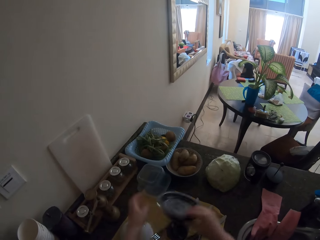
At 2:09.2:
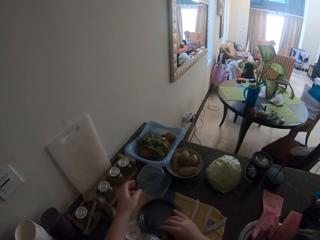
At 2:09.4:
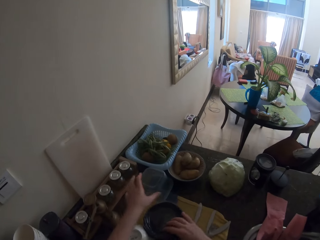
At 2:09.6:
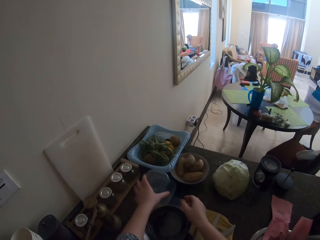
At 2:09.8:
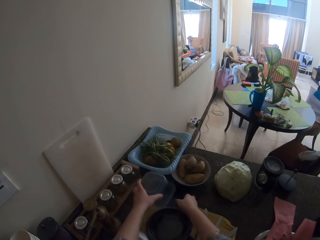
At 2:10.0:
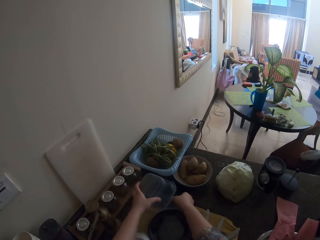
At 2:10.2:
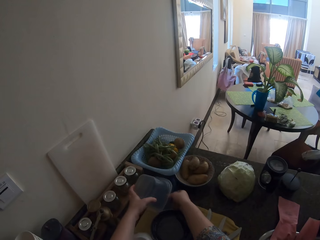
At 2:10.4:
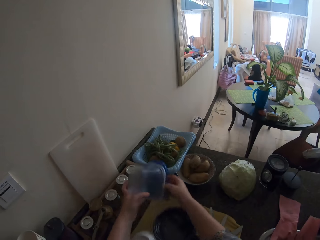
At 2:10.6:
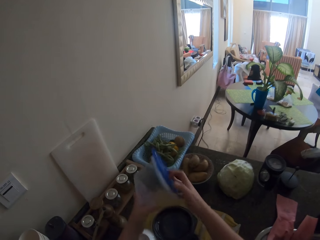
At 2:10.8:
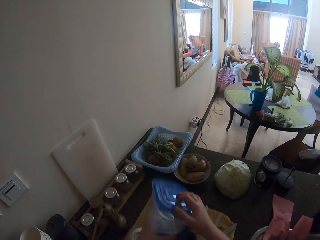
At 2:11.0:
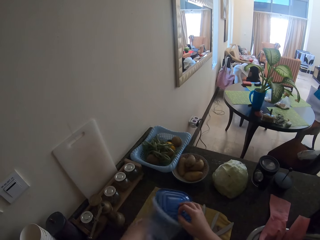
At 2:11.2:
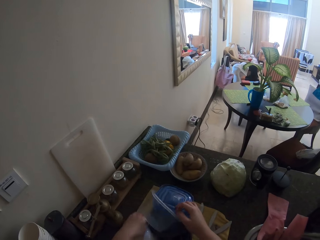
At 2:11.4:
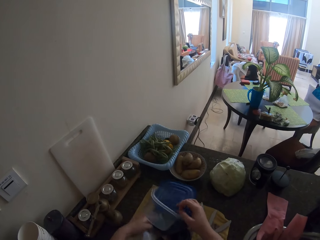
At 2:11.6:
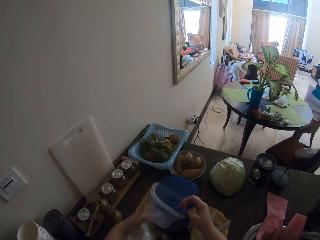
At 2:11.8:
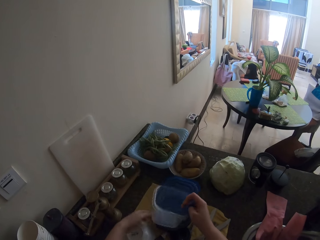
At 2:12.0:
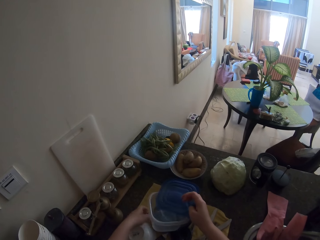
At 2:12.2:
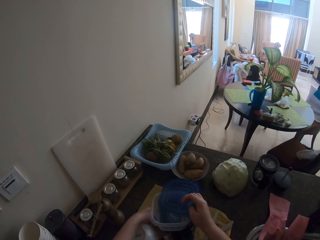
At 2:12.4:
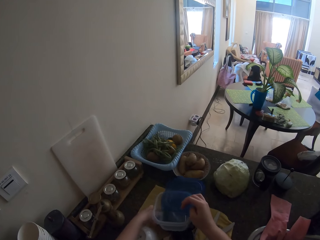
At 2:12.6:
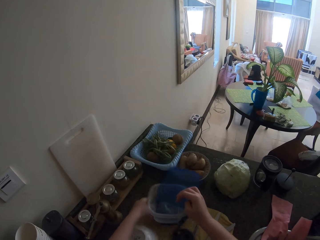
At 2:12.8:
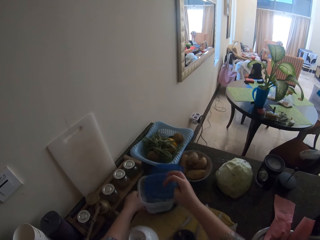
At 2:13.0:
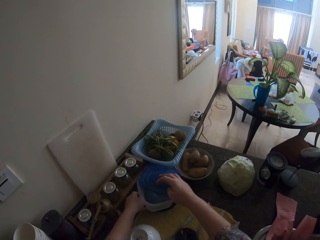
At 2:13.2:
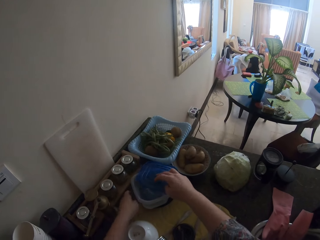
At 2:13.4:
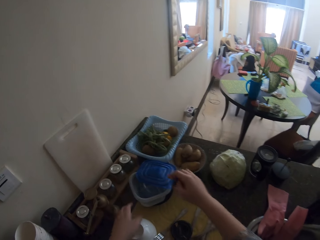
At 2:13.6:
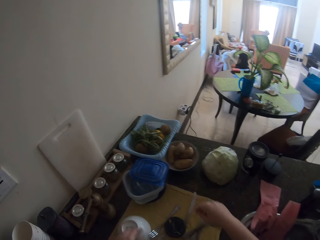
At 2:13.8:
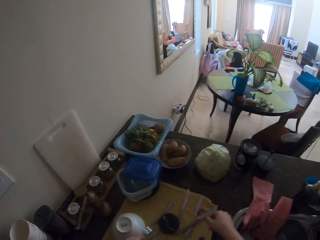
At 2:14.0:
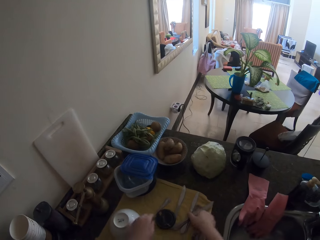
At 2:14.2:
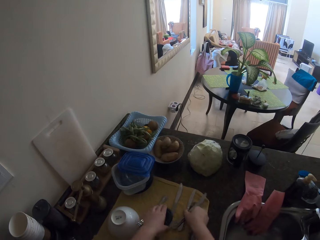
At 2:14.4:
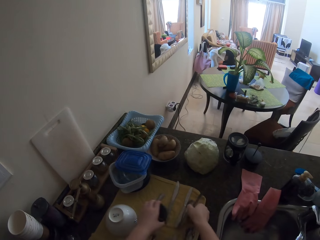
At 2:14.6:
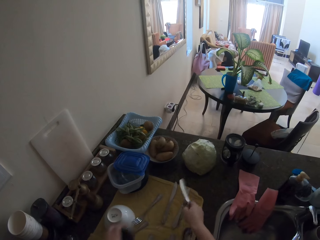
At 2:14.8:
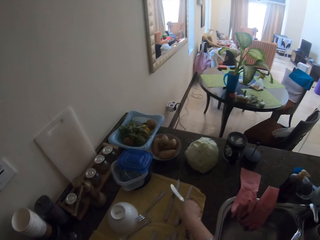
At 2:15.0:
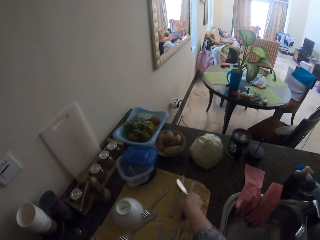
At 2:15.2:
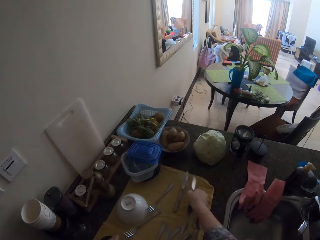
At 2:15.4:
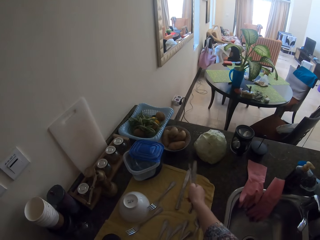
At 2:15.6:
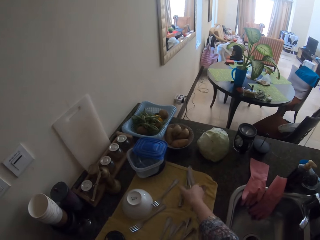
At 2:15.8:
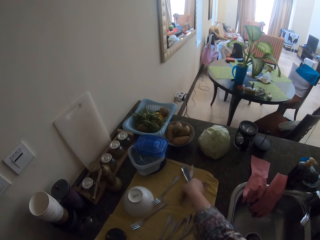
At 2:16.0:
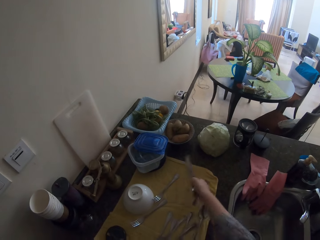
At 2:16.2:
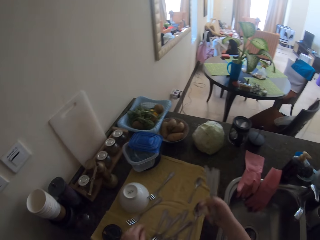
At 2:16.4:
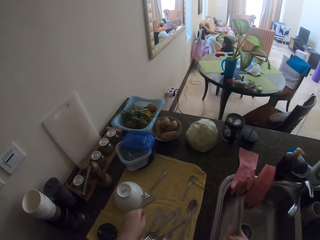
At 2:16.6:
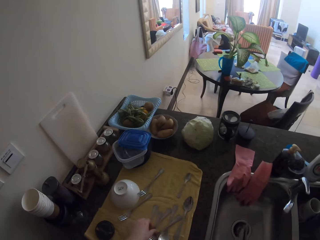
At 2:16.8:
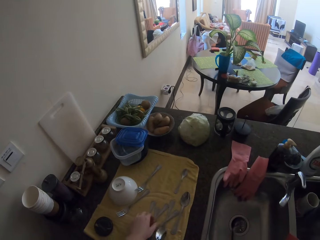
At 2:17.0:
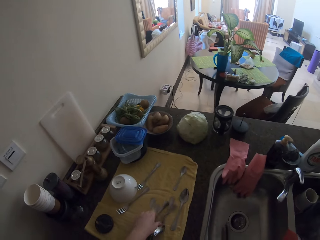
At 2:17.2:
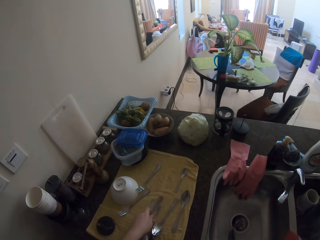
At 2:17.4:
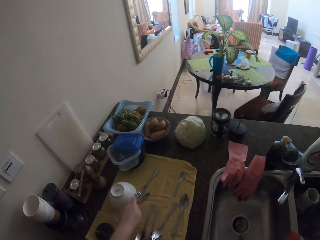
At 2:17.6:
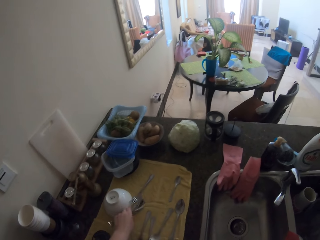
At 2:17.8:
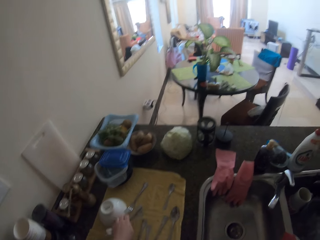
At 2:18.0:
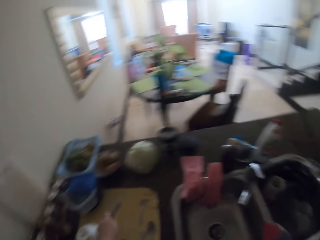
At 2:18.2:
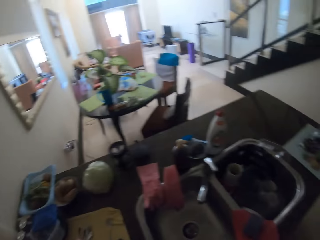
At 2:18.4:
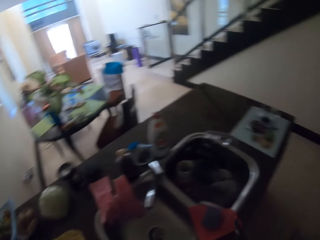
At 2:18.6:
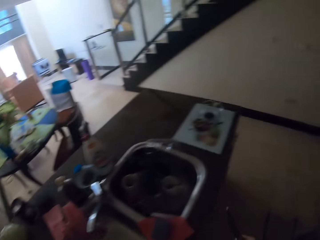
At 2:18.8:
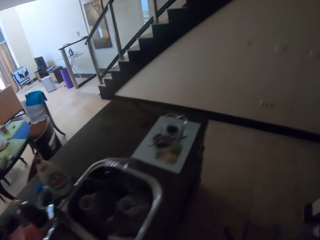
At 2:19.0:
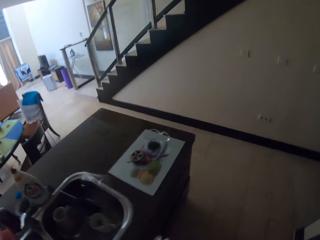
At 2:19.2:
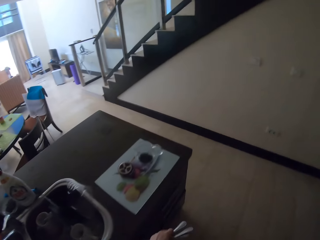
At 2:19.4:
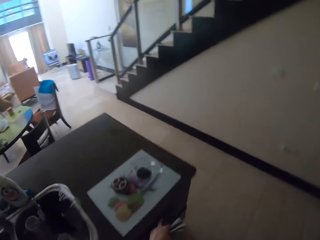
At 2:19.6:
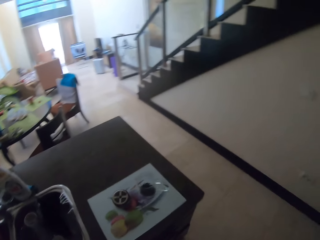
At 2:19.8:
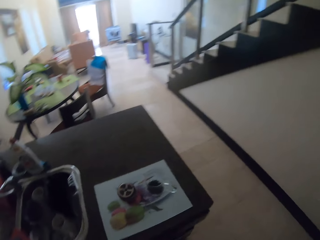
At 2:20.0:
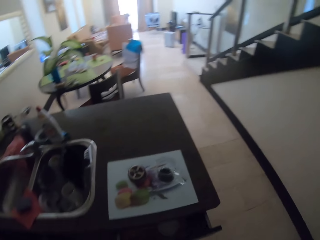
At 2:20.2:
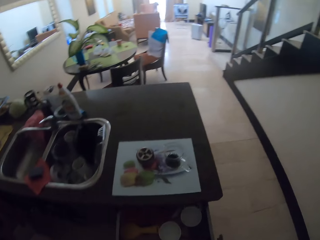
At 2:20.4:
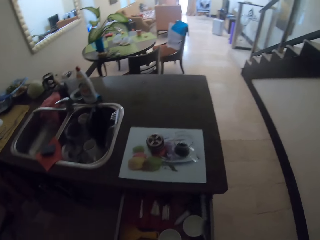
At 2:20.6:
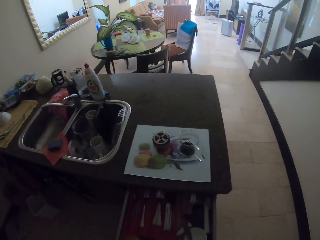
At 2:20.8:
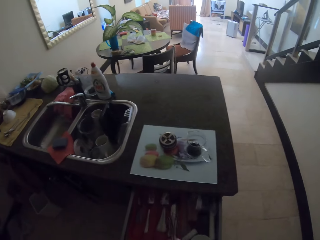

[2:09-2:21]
The camera wearer puts the spoons on the drawer.

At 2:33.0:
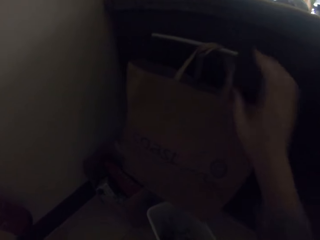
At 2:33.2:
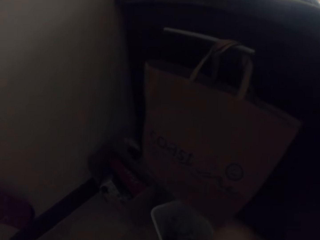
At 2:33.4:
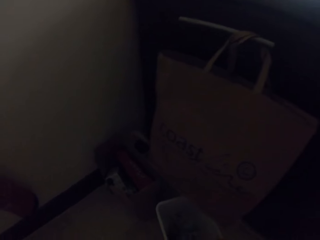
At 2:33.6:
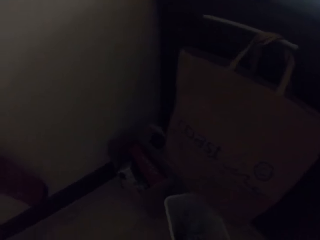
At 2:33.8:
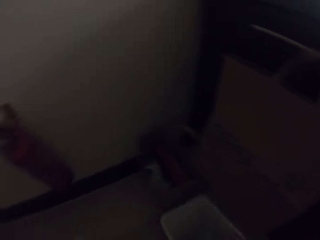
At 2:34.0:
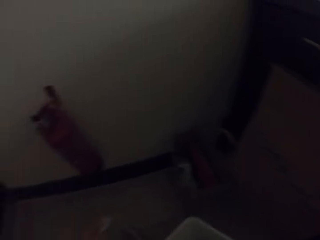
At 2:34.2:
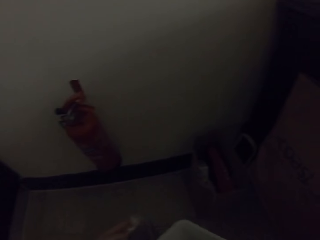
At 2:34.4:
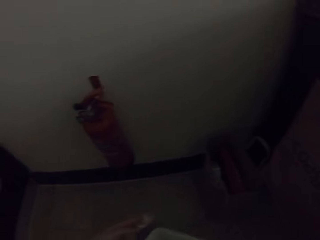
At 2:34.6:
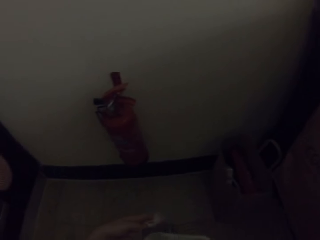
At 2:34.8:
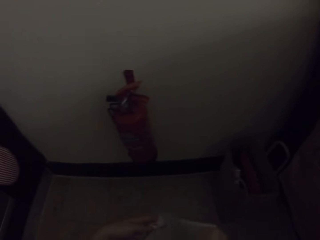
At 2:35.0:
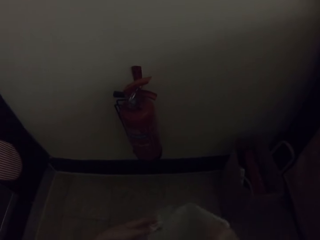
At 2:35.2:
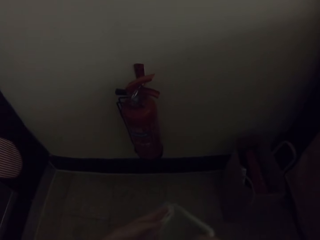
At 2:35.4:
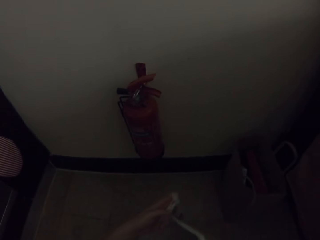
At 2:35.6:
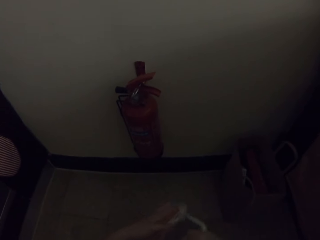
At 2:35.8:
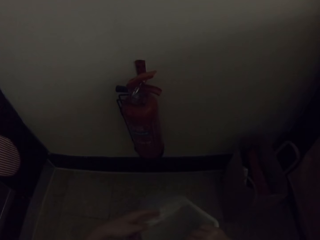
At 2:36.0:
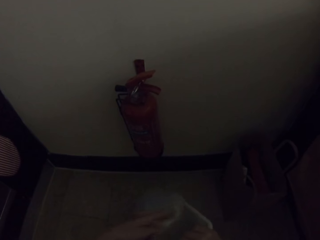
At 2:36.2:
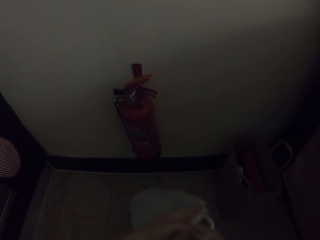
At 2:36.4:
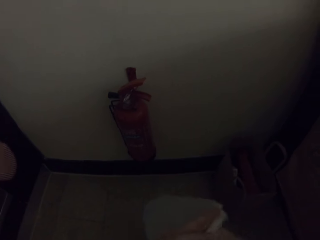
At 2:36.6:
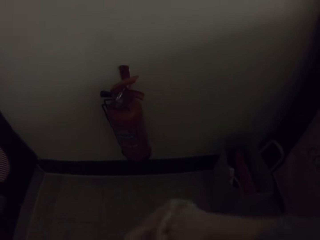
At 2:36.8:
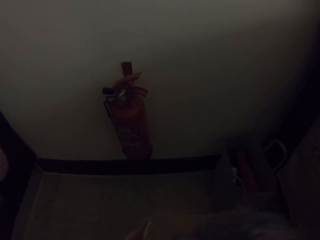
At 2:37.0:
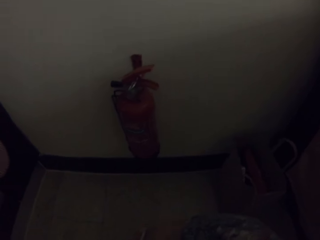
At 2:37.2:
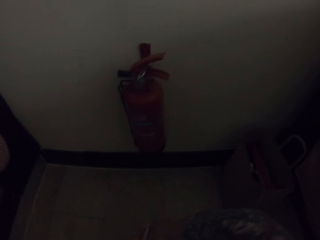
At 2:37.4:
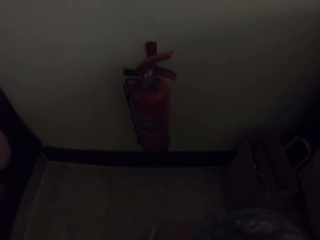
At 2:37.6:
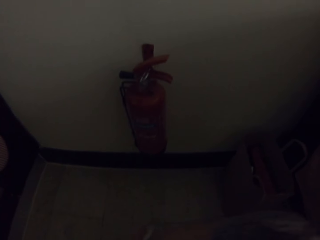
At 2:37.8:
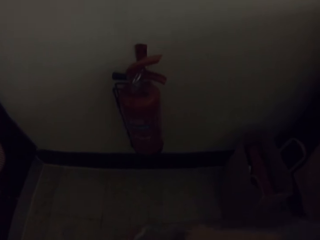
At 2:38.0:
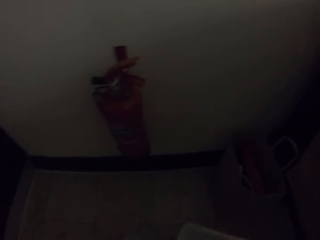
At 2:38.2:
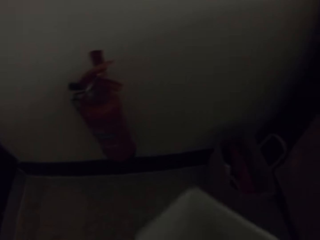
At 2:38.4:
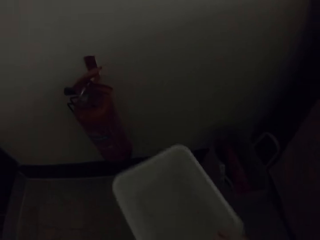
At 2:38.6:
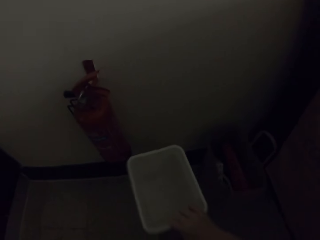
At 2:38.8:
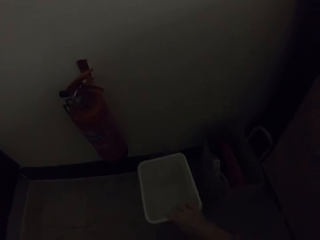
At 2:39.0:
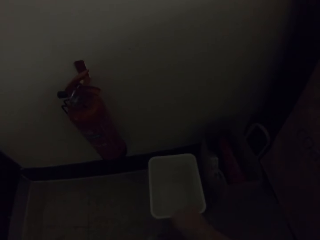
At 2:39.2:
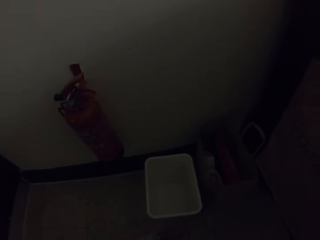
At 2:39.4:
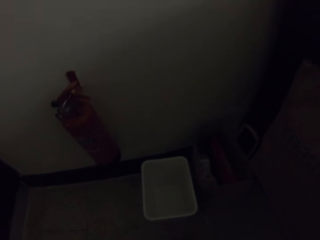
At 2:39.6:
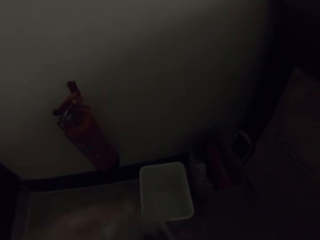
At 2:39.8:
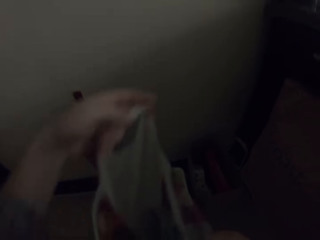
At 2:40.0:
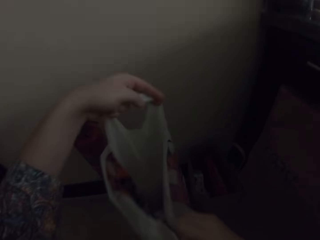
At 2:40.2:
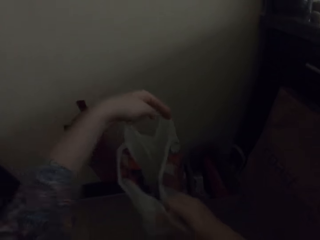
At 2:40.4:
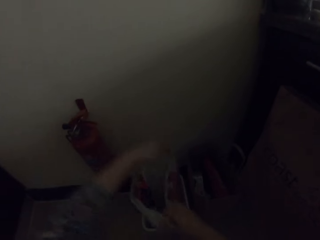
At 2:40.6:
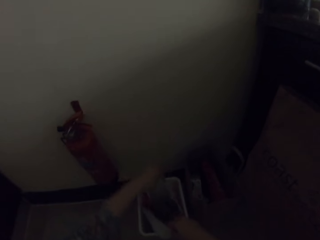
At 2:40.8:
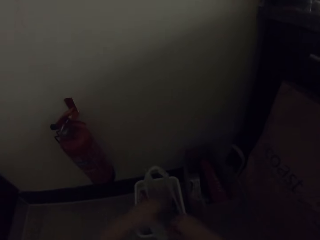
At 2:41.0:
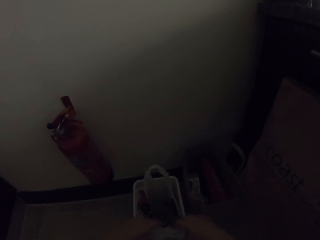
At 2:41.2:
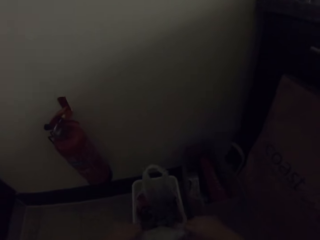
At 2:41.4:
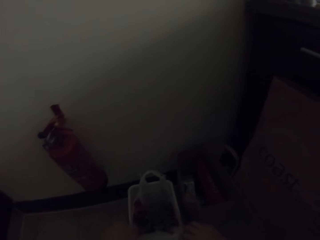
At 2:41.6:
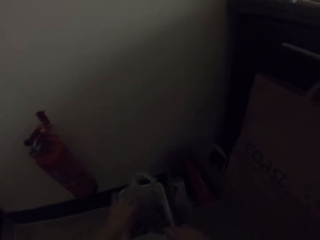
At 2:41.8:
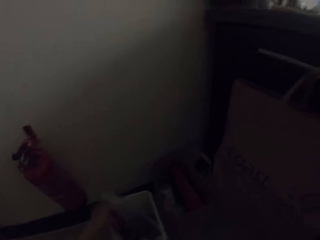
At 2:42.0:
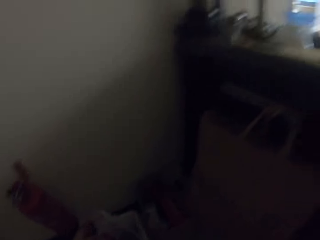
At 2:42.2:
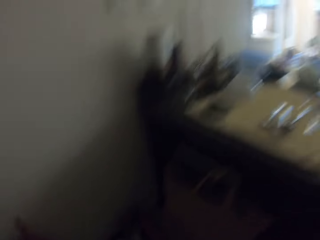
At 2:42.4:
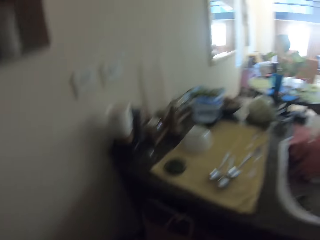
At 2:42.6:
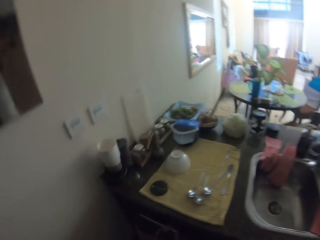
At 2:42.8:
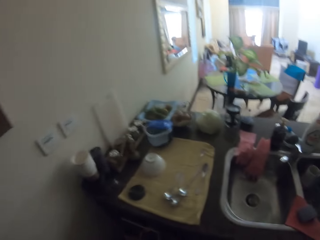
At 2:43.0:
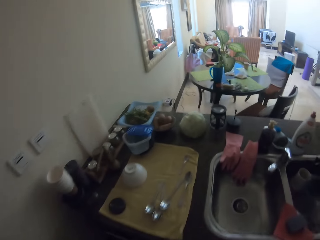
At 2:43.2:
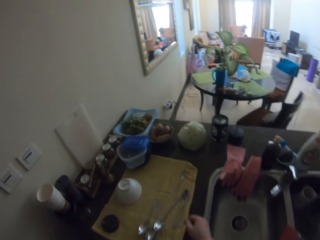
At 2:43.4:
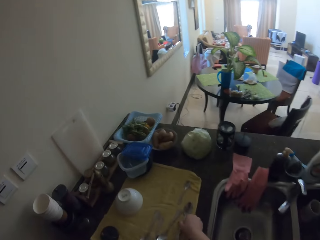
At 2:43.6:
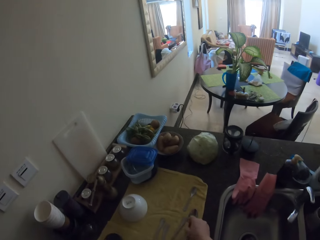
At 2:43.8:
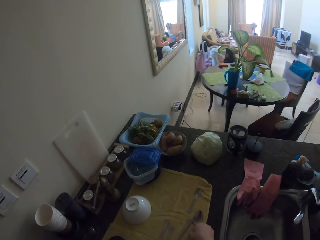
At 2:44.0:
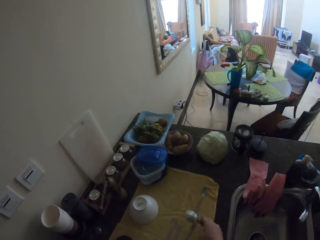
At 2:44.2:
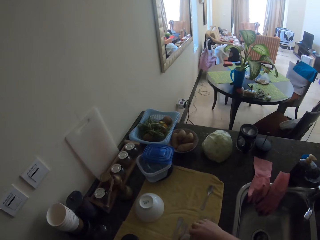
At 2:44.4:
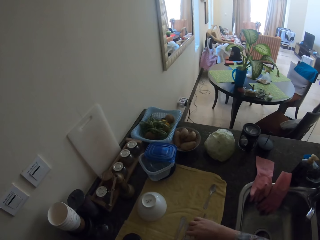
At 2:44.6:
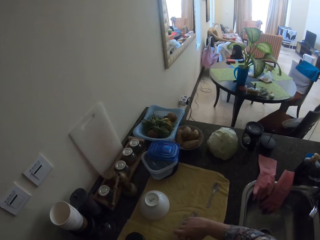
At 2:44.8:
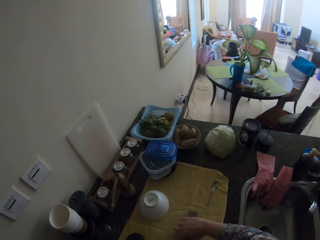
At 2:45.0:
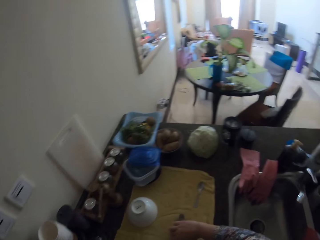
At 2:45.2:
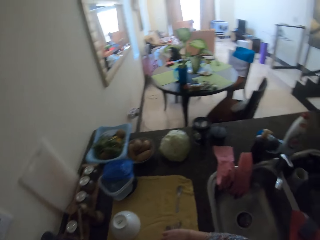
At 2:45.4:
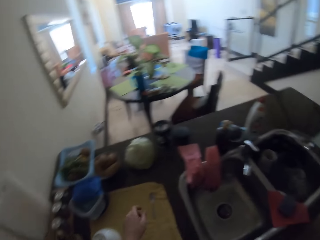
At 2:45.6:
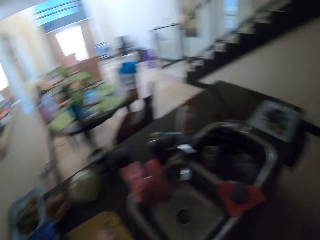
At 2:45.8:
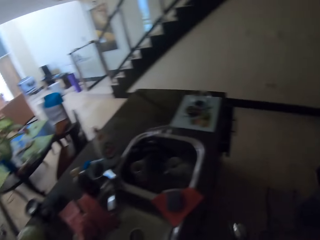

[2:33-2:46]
The camera wearer touches the carry bag. They walk.
